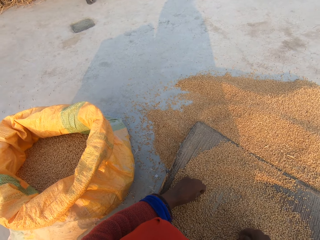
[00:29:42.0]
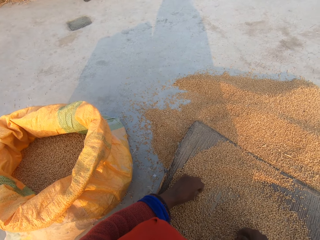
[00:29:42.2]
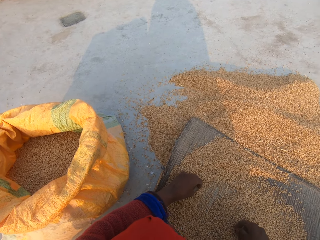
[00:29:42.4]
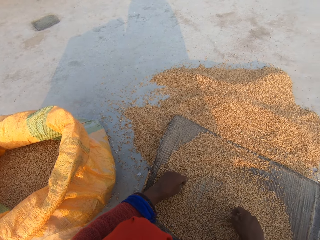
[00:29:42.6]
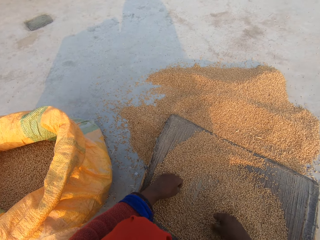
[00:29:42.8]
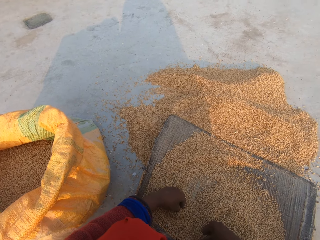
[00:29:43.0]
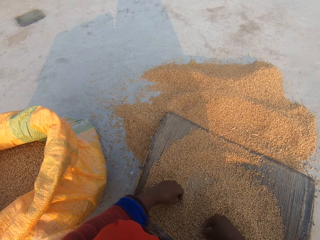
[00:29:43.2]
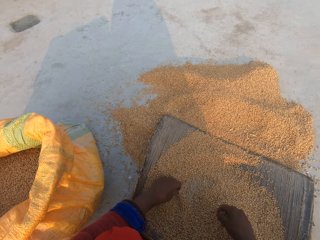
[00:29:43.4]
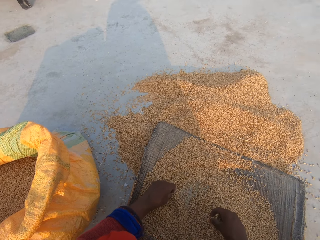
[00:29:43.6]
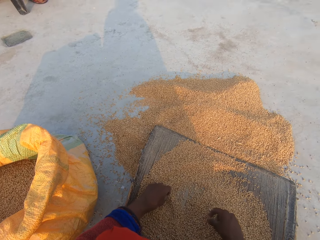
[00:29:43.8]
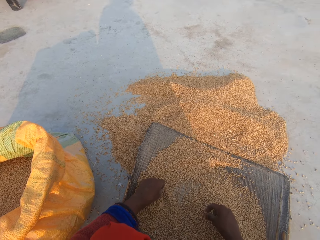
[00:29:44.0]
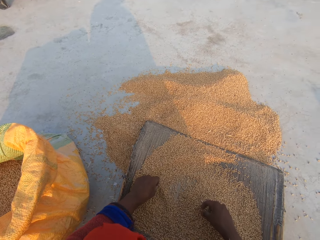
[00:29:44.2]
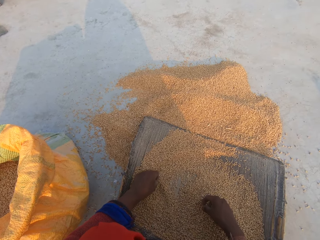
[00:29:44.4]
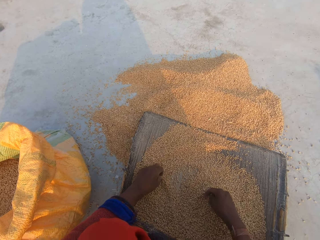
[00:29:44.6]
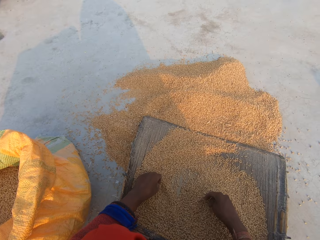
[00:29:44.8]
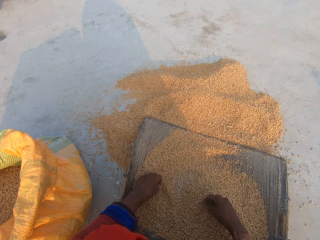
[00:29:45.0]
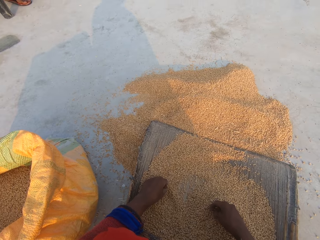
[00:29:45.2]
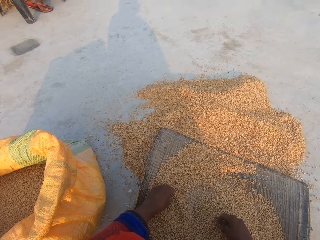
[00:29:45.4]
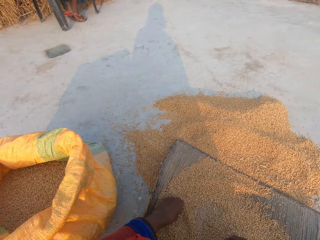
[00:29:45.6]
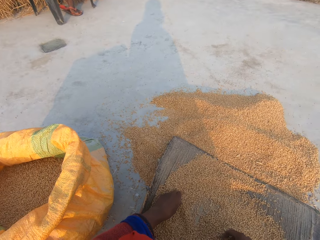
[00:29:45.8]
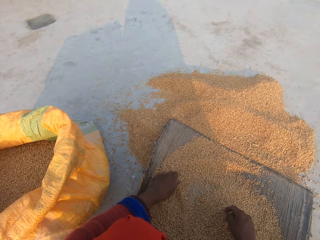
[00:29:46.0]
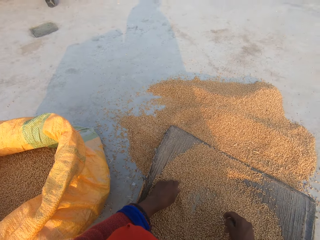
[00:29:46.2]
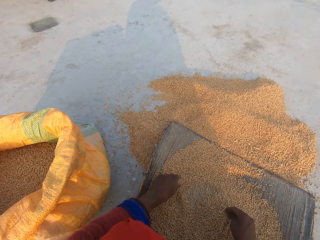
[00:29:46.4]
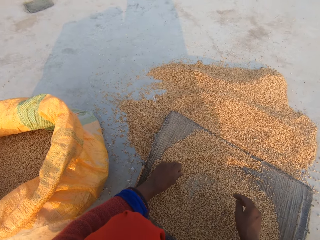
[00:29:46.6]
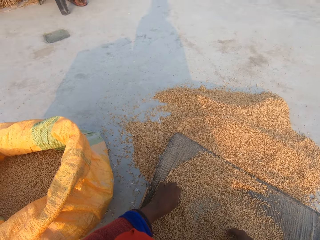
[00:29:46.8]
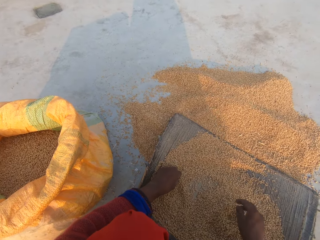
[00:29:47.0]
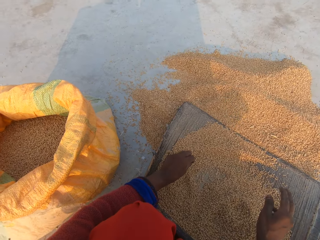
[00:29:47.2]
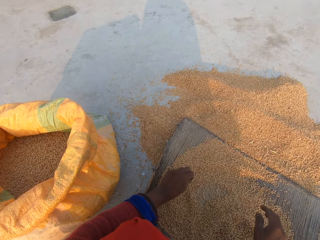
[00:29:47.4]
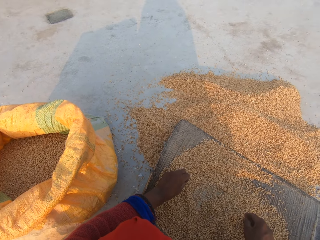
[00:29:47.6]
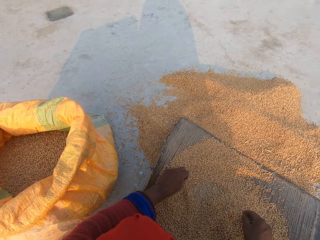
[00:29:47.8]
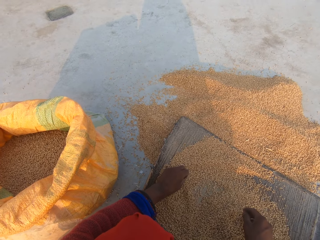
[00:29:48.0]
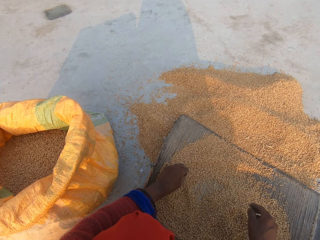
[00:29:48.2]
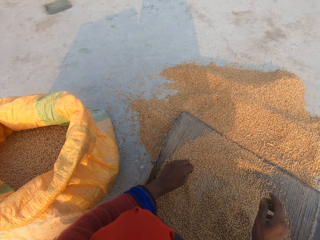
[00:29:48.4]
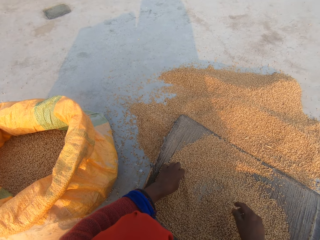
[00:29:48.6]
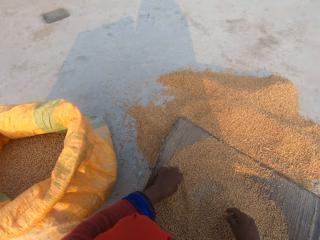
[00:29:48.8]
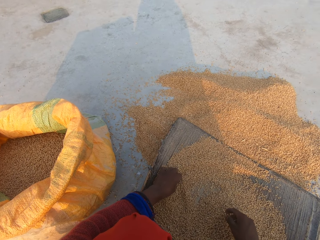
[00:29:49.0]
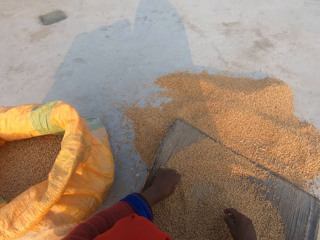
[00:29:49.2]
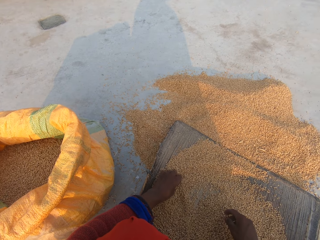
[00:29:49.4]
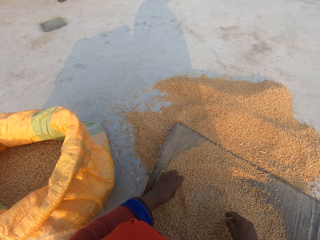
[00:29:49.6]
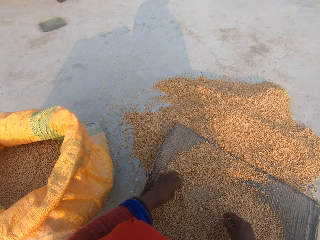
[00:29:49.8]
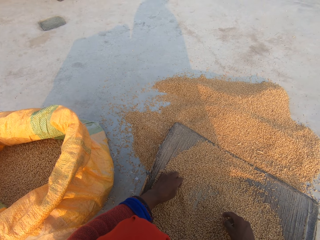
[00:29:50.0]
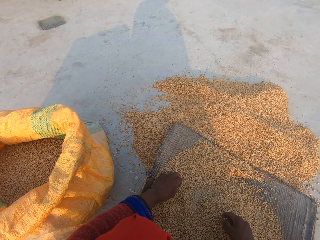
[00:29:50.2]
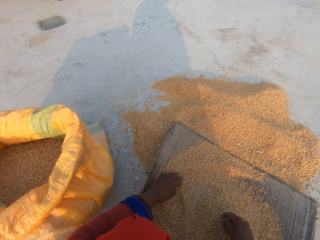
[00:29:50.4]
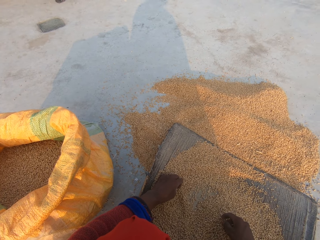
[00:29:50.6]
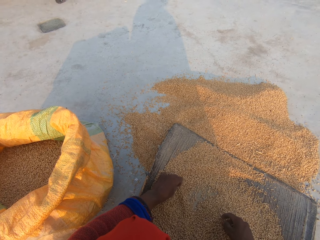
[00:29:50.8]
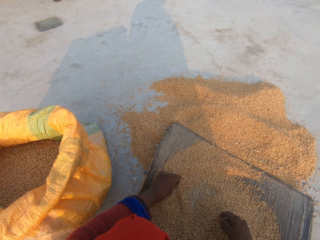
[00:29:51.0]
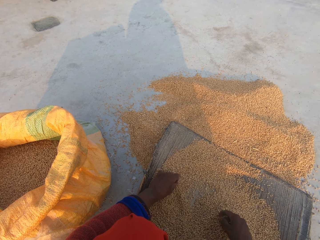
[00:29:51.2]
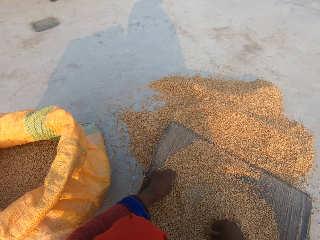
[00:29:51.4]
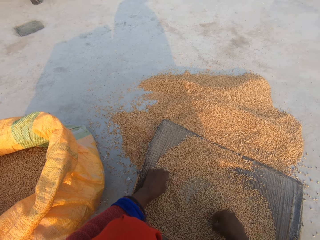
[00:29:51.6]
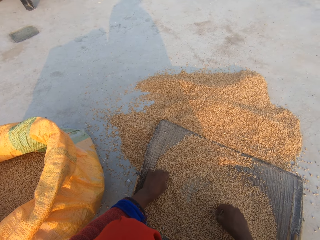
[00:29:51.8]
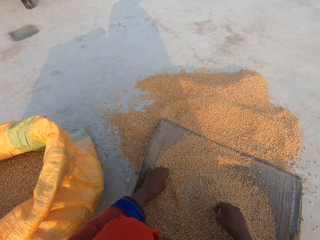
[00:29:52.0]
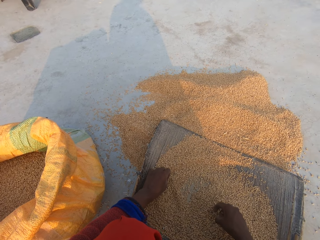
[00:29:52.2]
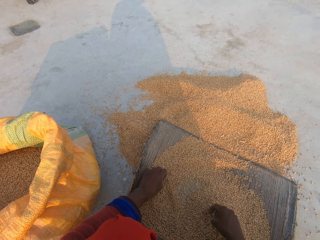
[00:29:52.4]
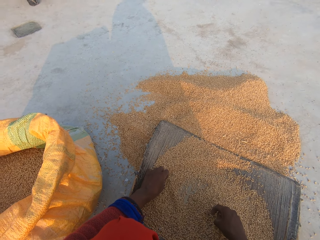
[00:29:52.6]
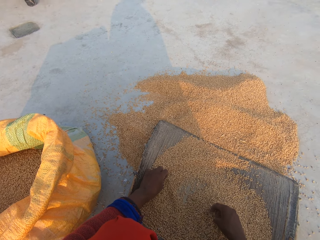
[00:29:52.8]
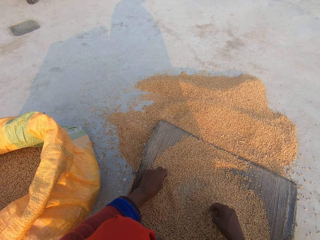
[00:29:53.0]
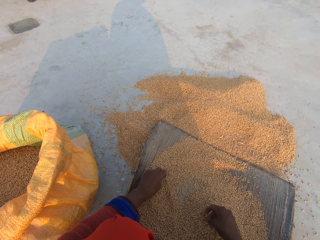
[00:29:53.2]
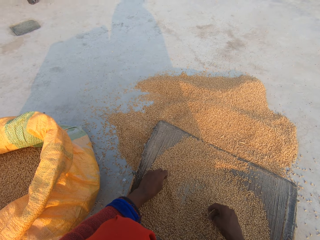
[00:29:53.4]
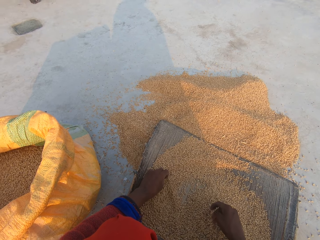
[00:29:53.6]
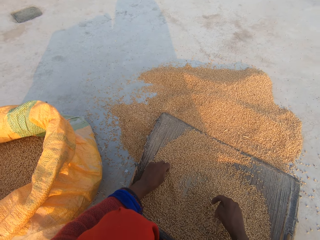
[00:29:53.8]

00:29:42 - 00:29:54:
The camera wearer stares at the sack. They stare at the grains.

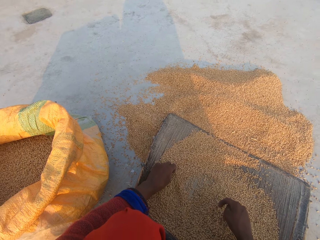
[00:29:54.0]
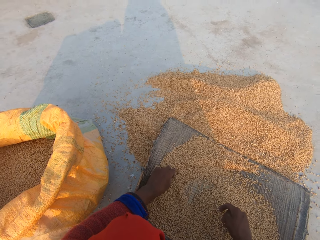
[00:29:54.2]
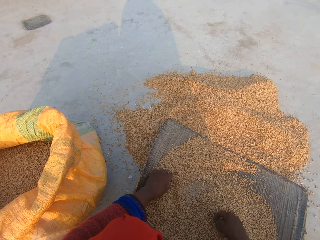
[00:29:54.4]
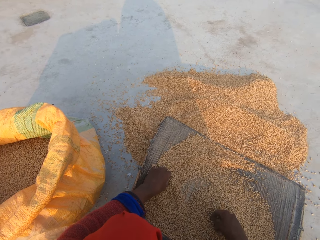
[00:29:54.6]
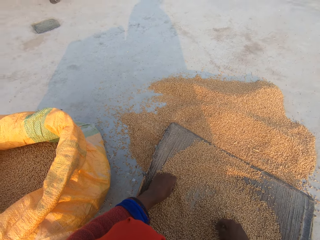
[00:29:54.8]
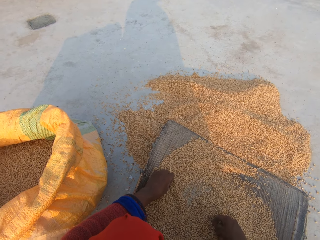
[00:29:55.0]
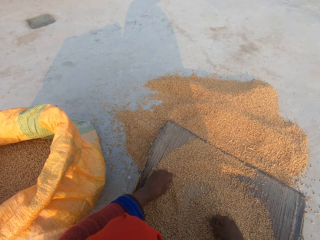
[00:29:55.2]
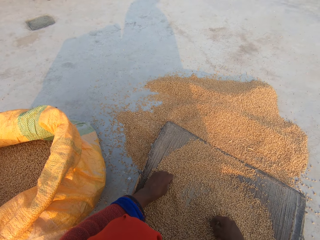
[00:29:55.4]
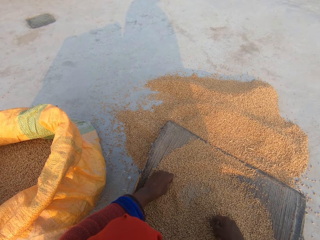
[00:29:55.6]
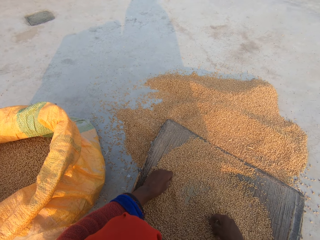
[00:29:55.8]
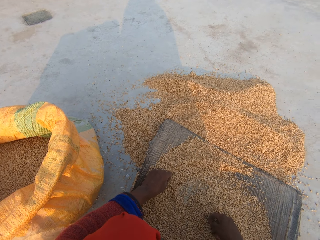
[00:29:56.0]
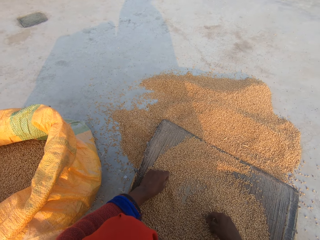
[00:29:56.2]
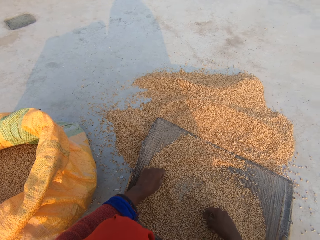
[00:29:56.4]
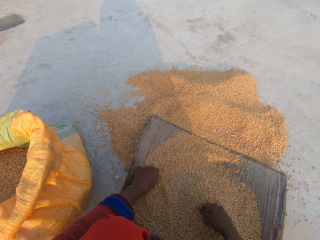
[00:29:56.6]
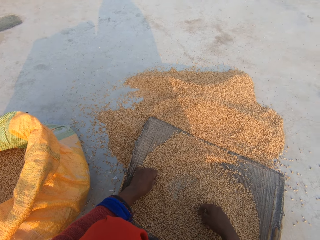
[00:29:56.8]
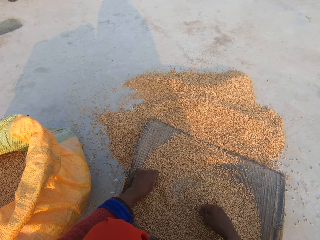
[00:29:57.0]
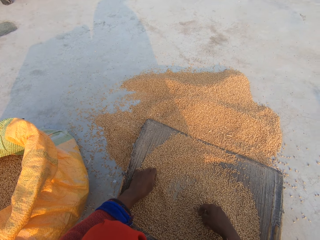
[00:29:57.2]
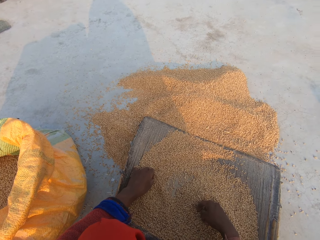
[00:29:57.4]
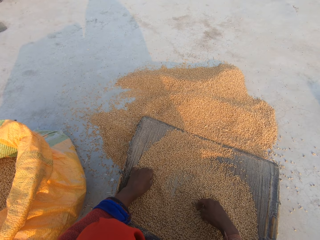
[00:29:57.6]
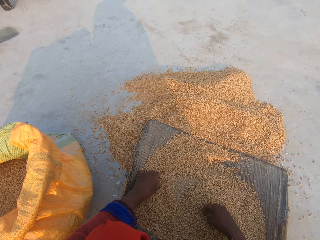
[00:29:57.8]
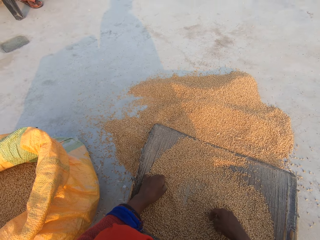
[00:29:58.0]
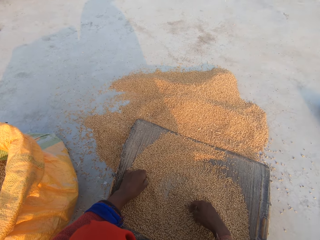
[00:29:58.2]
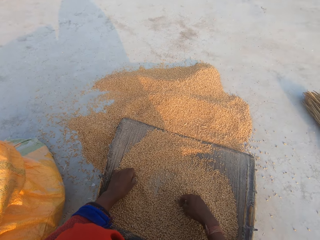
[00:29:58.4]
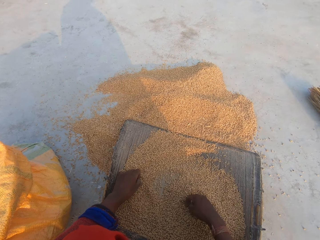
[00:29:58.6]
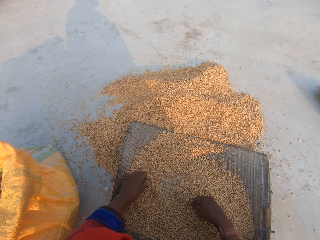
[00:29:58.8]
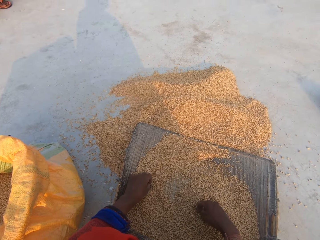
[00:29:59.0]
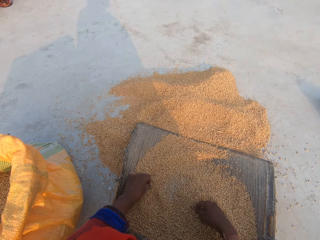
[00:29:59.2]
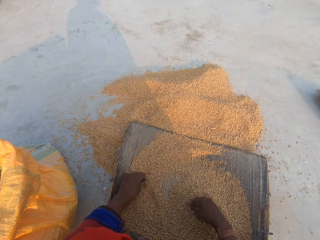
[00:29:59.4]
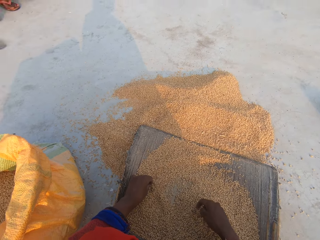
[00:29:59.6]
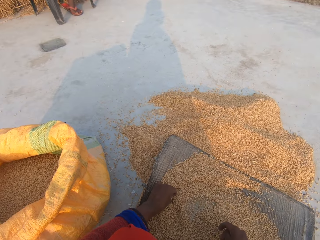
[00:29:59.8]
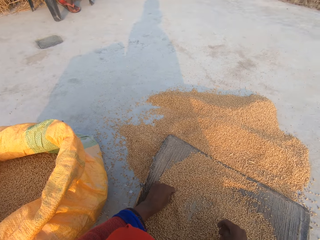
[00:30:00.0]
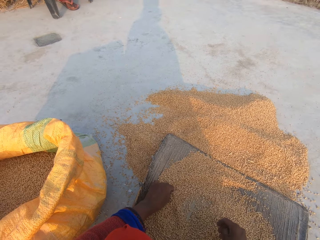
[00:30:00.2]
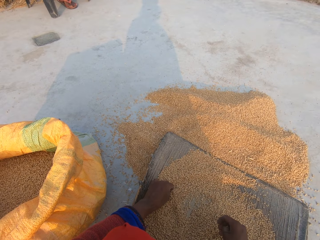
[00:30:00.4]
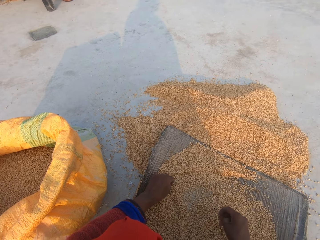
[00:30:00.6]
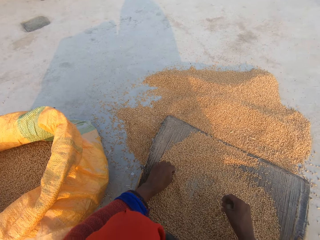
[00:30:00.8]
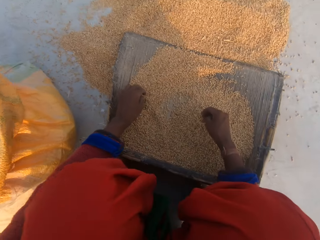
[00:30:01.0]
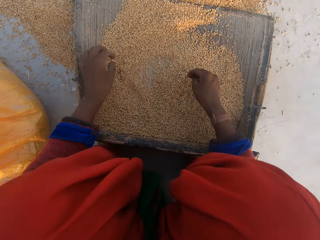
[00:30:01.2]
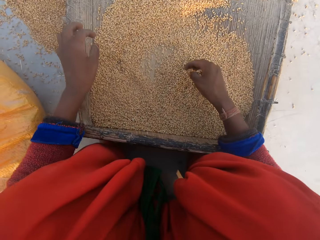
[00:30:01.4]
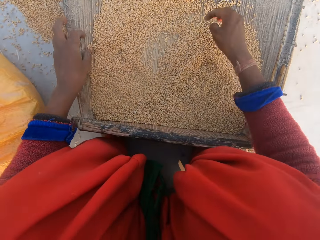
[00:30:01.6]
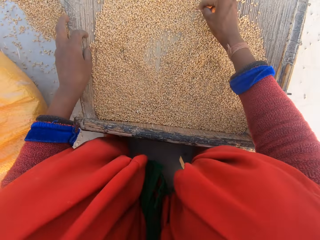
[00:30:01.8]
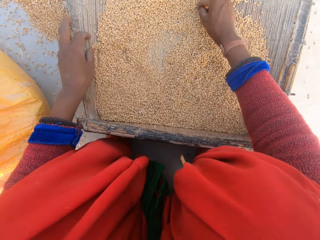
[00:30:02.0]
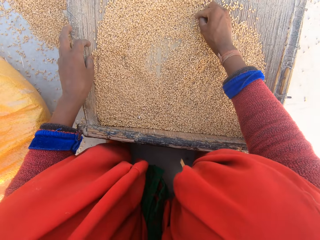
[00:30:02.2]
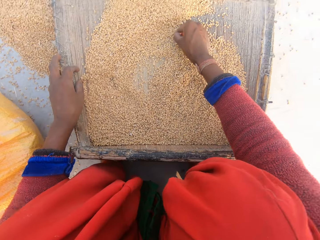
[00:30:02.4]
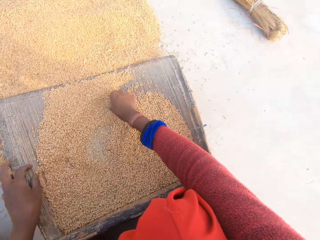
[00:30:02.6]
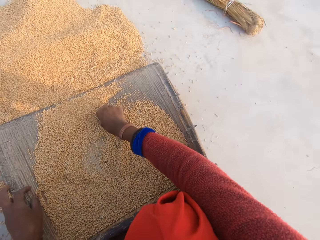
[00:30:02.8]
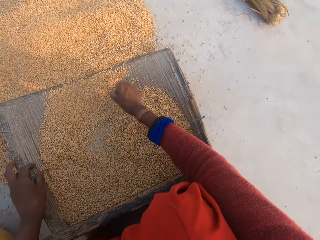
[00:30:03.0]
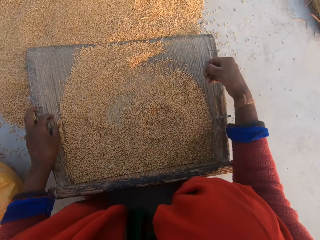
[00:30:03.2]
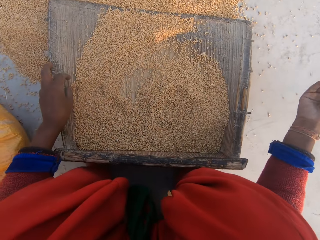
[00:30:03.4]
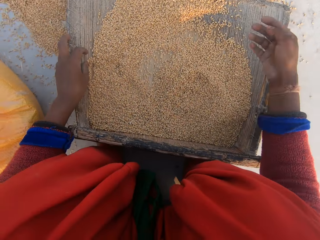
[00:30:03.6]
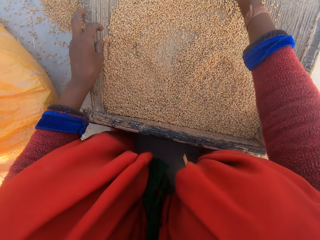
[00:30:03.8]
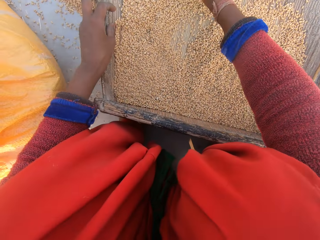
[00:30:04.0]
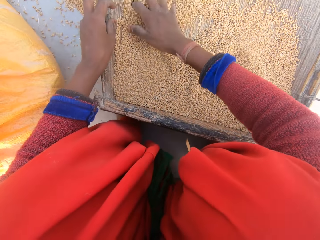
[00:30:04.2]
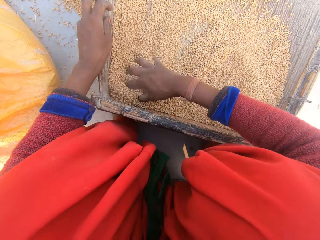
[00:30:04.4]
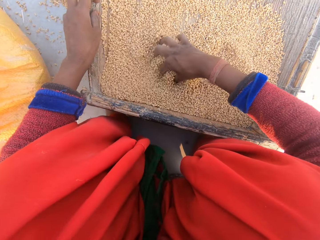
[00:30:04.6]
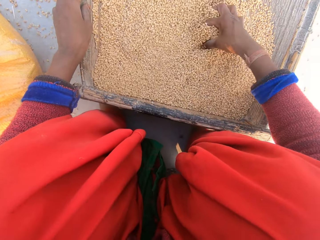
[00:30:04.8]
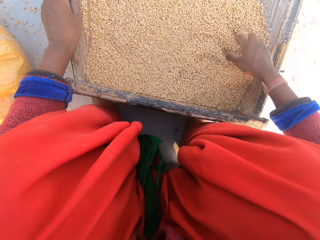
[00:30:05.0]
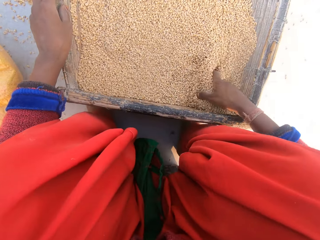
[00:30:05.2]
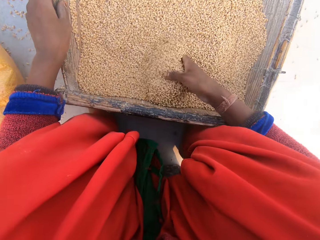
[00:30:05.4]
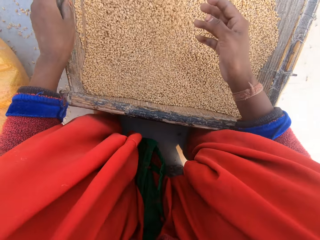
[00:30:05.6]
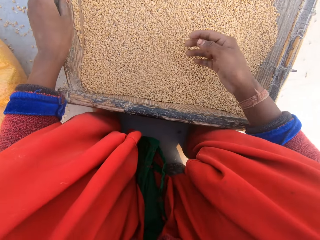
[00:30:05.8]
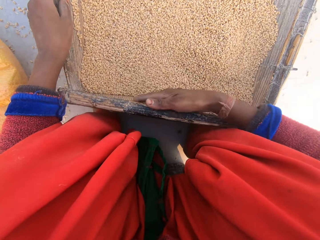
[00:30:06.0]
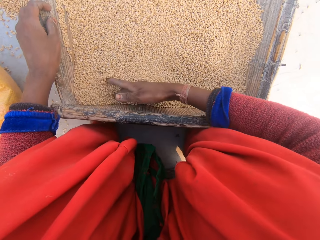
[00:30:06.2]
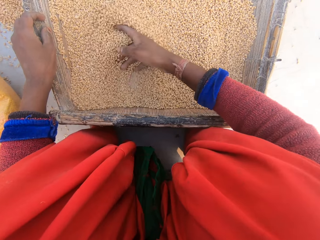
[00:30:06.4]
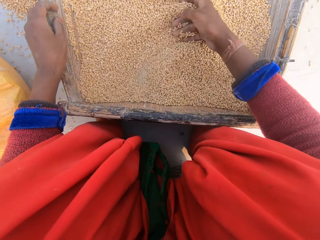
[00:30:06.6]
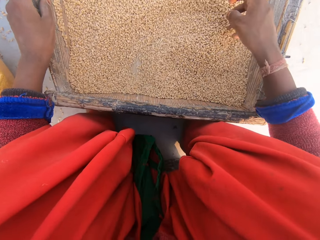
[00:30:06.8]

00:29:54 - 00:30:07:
The camera wearer removes dirt from the grains with her right hand. She inspects the grains. She rubs the grain with her right hand.
